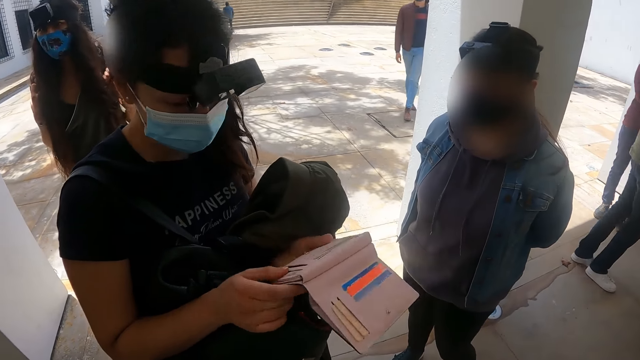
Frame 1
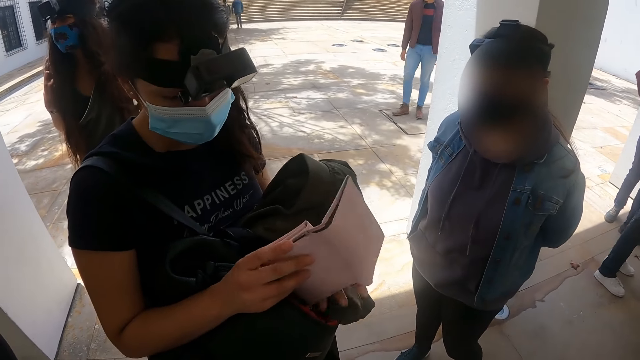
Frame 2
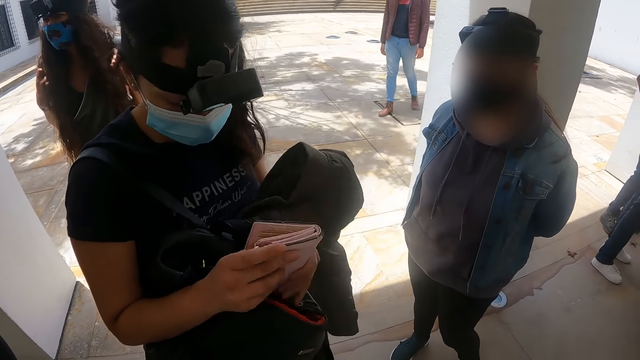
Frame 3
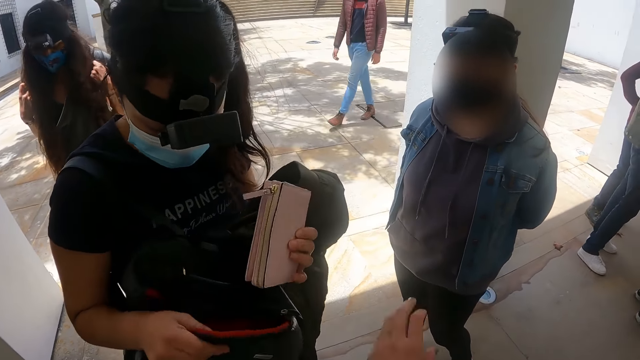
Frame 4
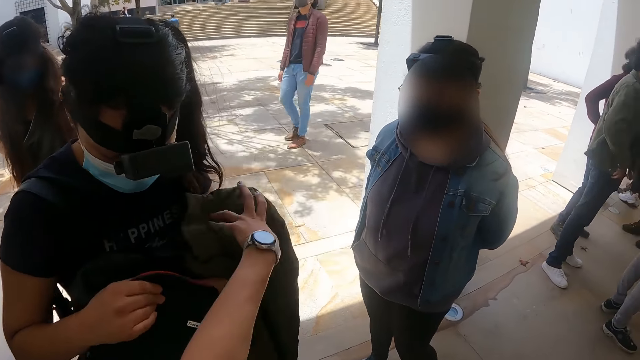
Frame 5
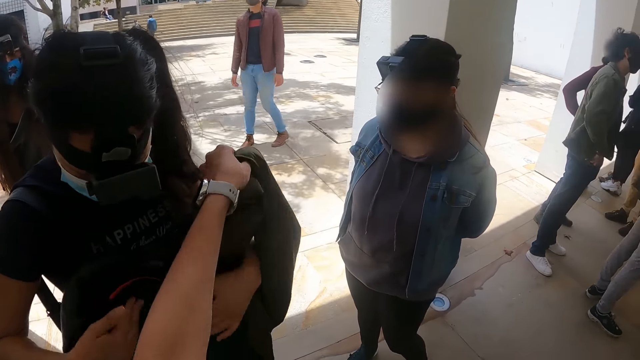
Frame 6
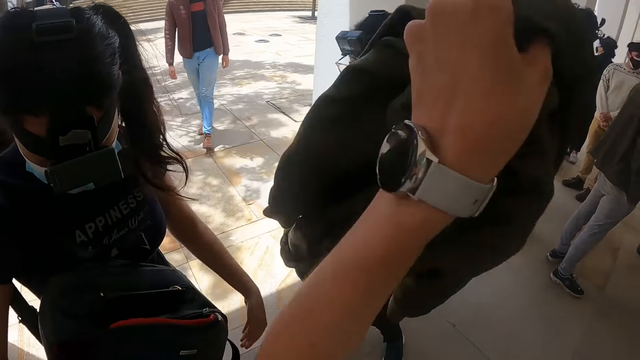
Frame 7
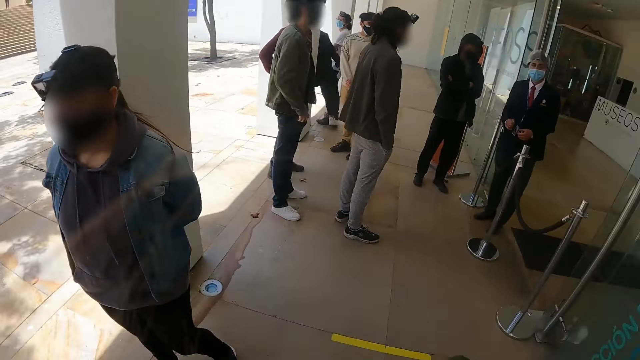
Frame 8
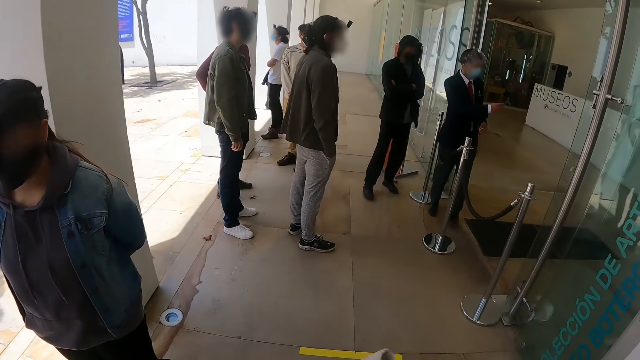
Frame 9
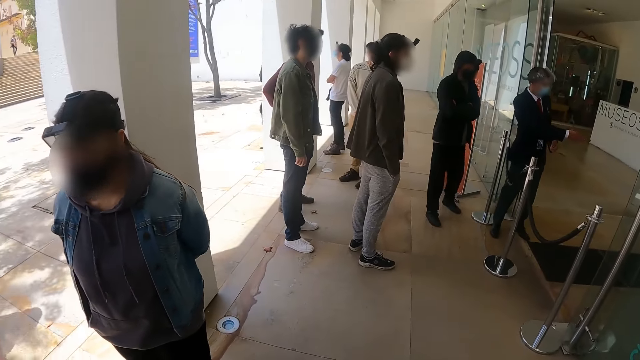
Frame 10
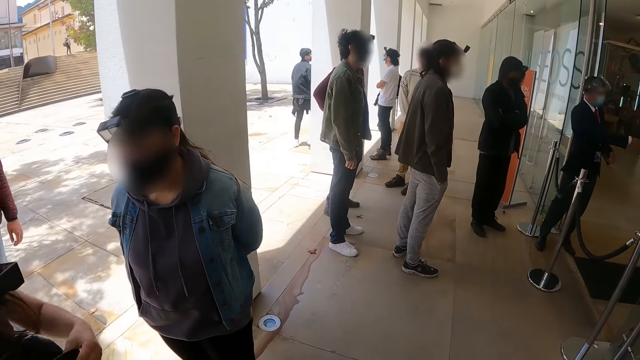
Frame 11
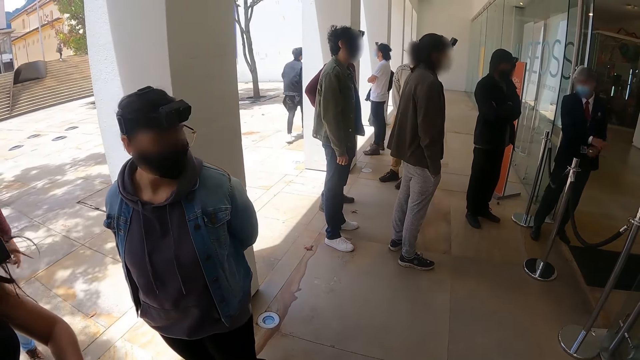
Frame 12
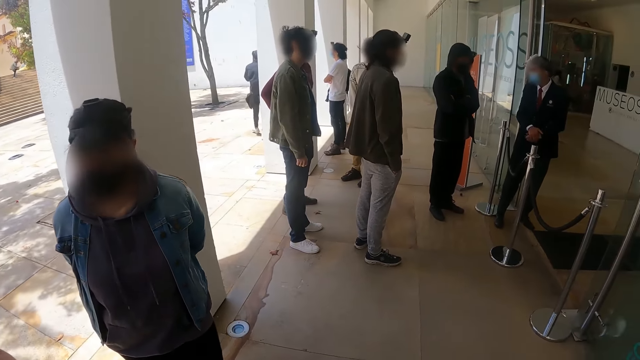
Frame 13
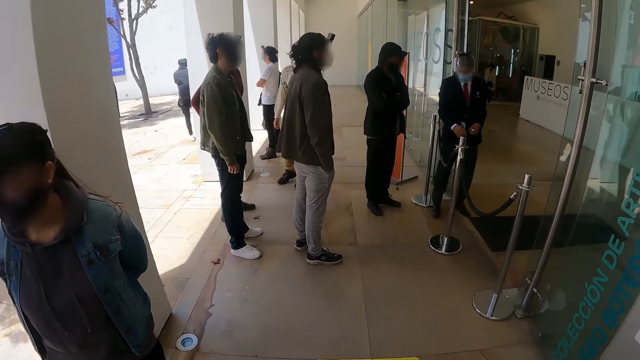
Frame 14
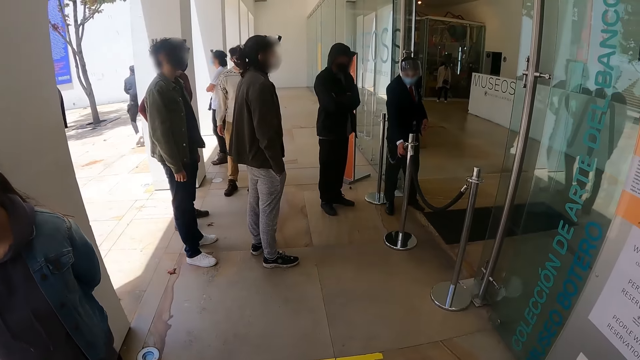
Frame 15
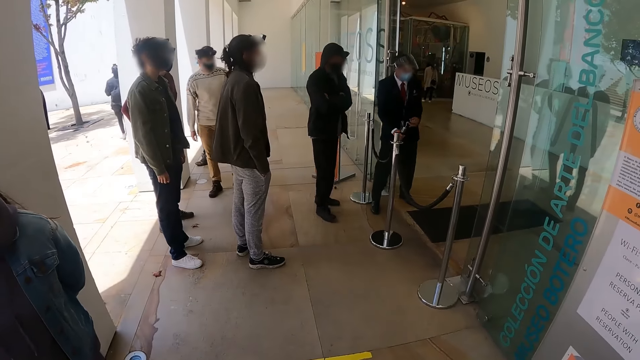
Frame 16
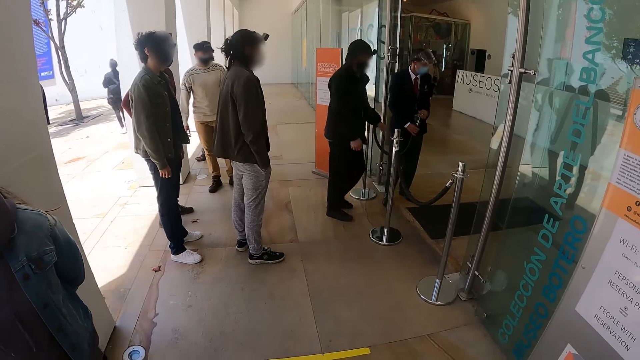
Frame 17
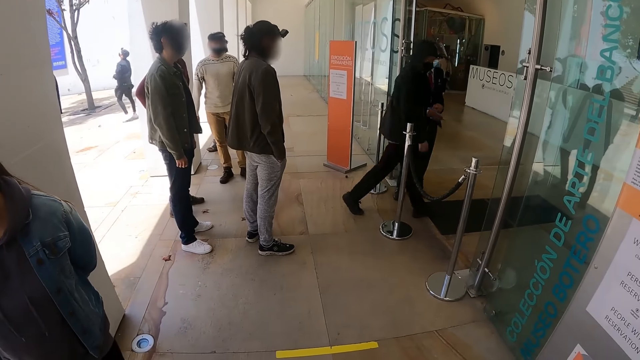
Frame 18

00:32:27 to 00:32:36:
A person folds the purse and puts the purse in the backpack. The camera wearer takes the coat from the person. They look around.

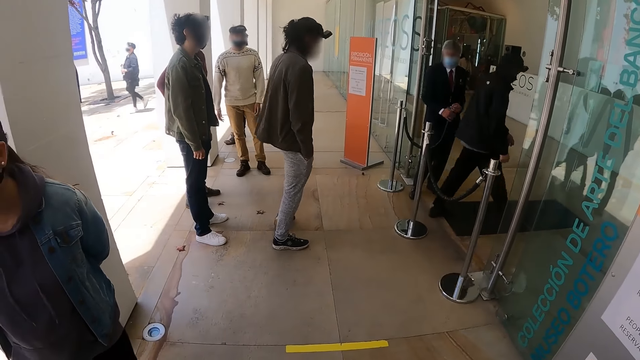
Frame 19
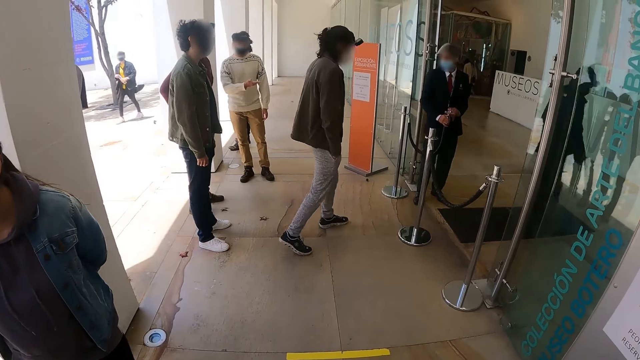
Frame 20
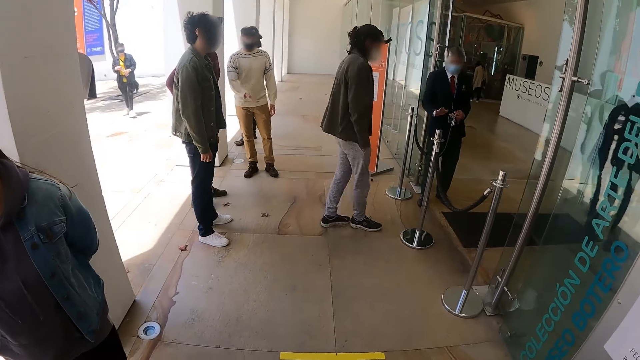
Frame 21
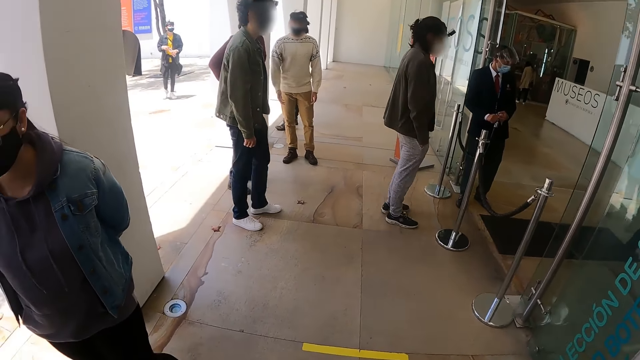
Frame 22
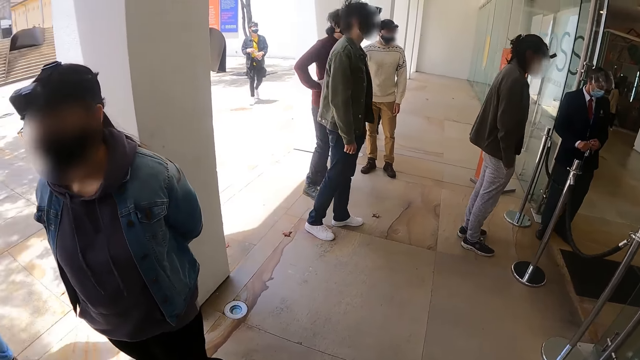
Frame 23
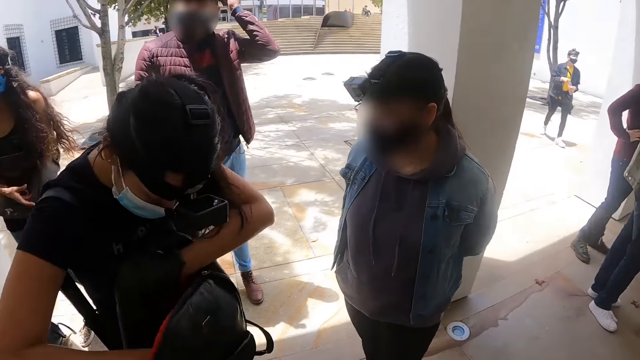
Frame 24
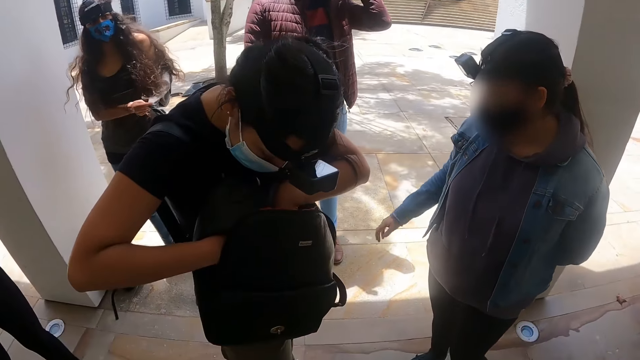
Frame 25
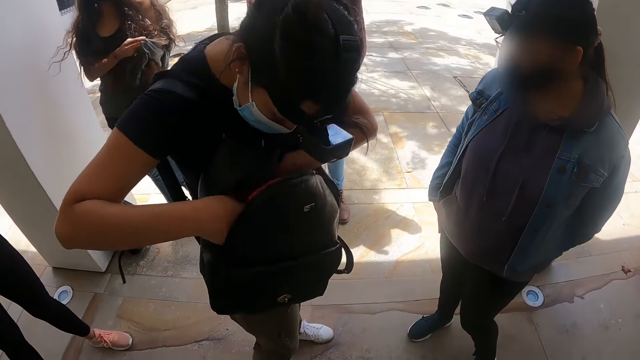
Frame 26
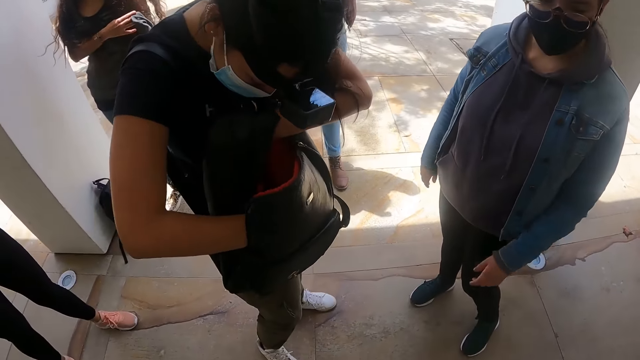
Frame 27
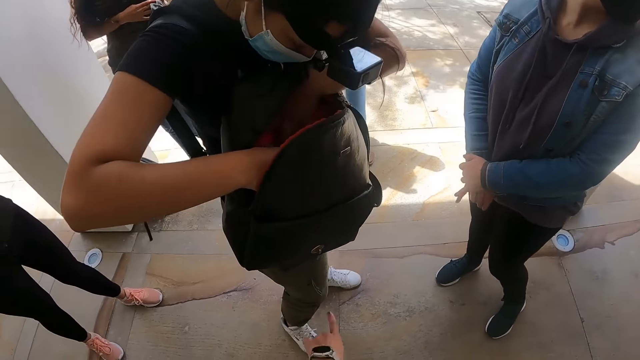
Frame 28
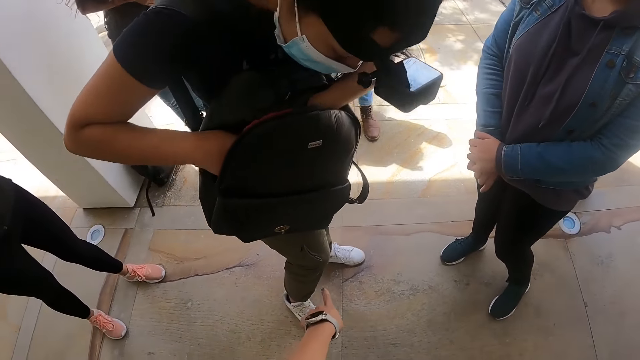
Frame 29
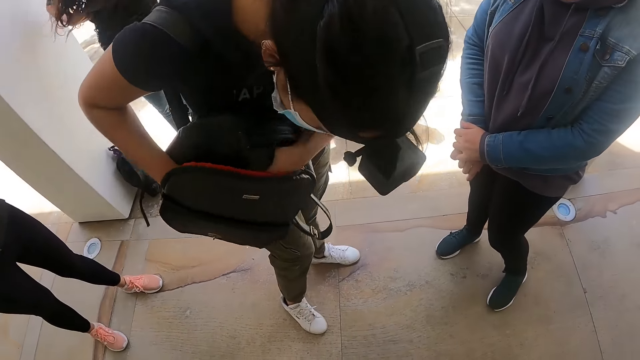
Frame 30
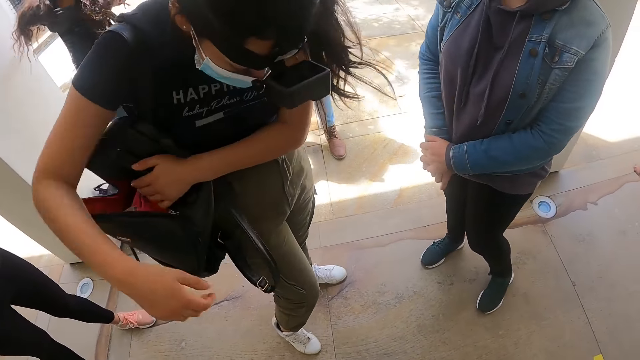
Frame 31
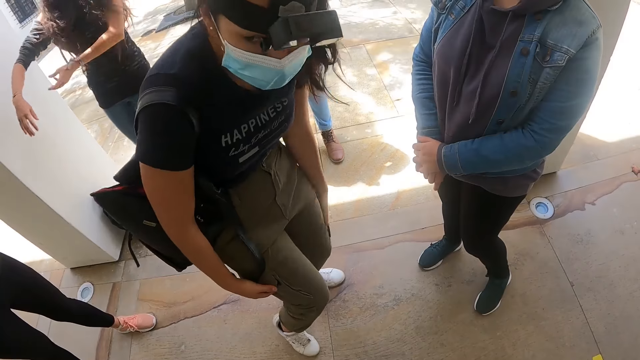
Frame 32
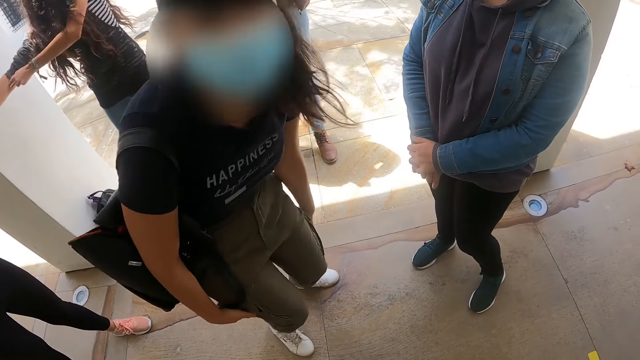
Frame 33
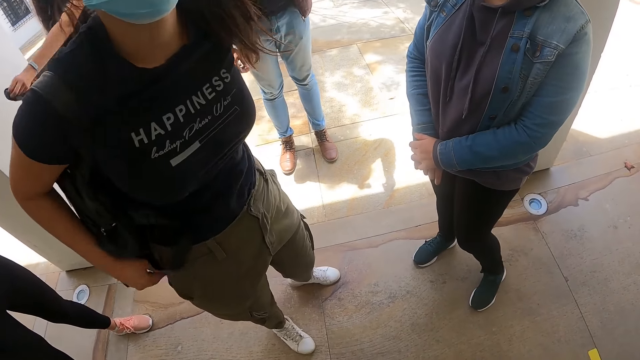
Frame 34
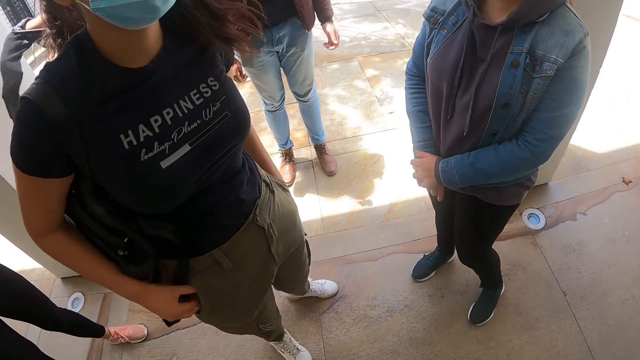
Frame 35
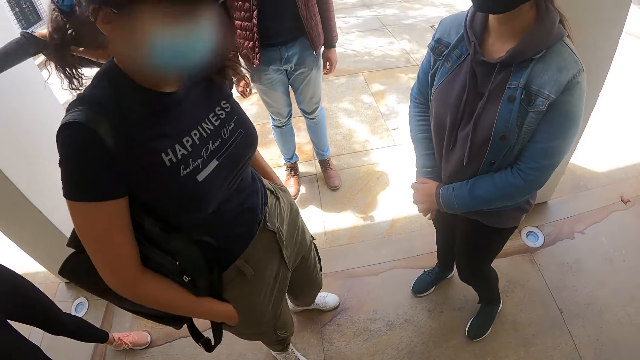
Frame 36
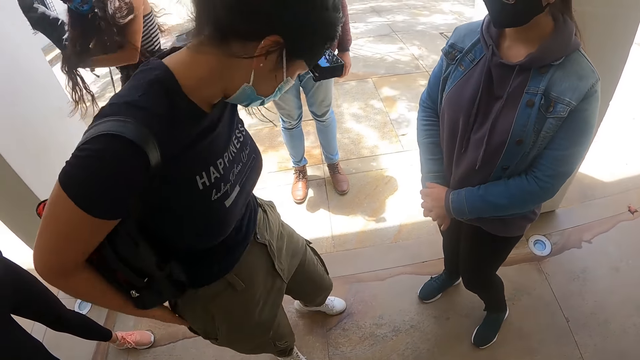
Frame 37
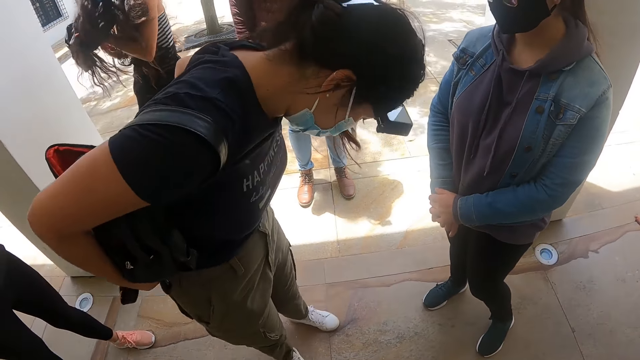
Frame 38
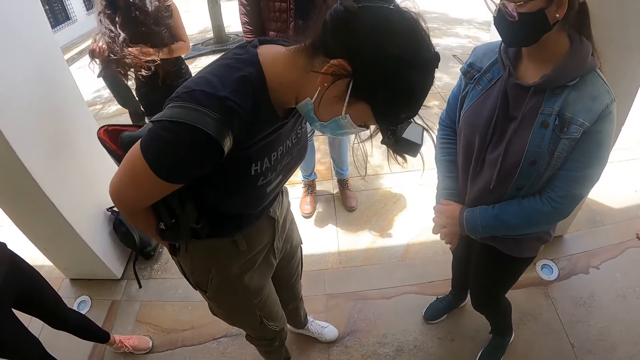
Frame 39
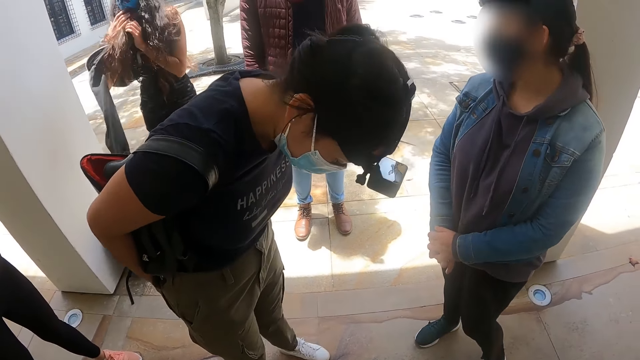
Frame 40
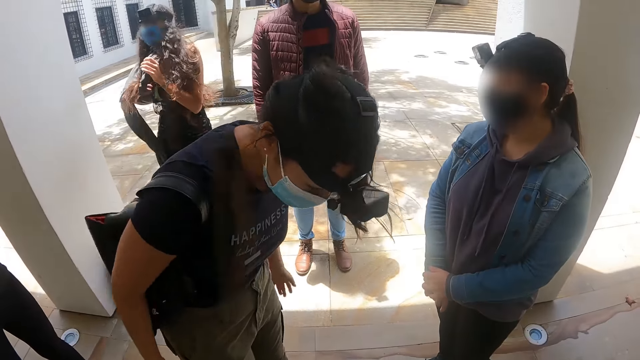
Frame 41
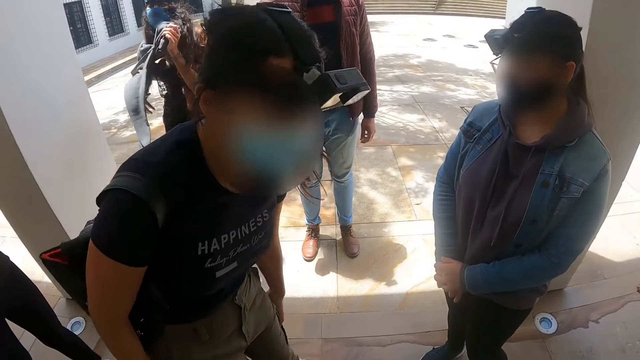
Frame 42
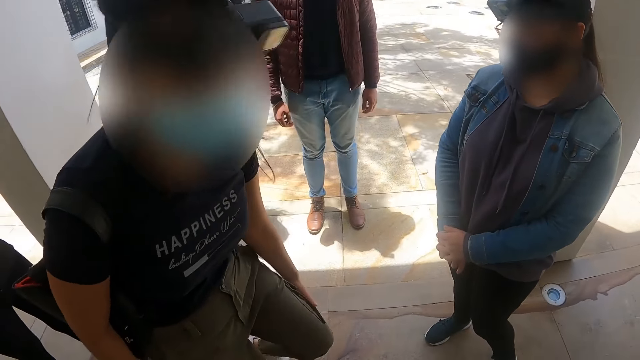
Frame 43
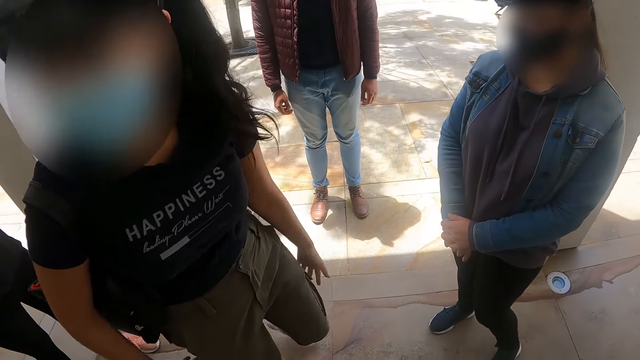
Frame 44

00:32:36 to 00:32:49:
A person checks in her backpack. Another person moves her hand and holds her hands together. The camera wearer gestures. They interact with a woman. The first person touches her pant and puts her hands in the pockets. The woman searches something. The first person touches her pant.
